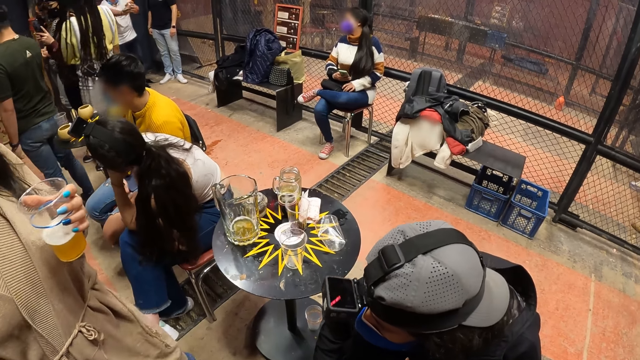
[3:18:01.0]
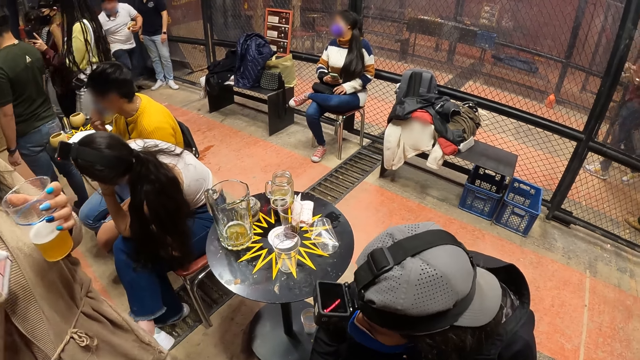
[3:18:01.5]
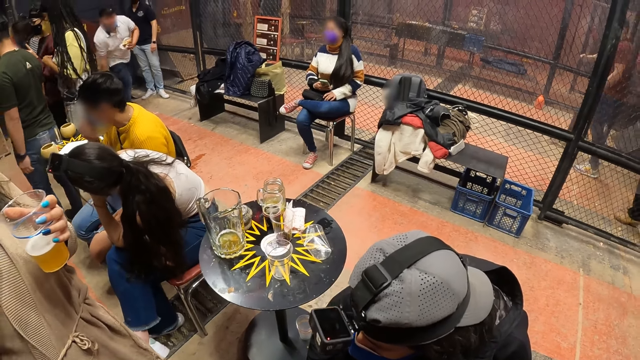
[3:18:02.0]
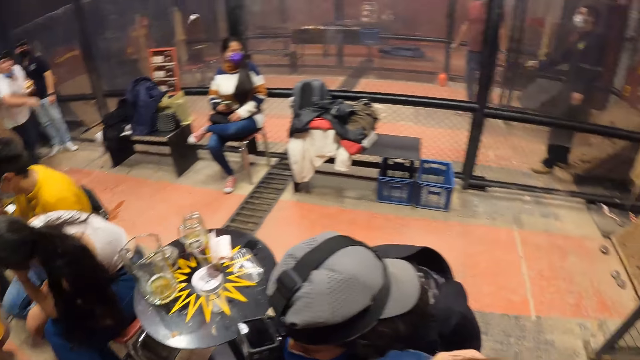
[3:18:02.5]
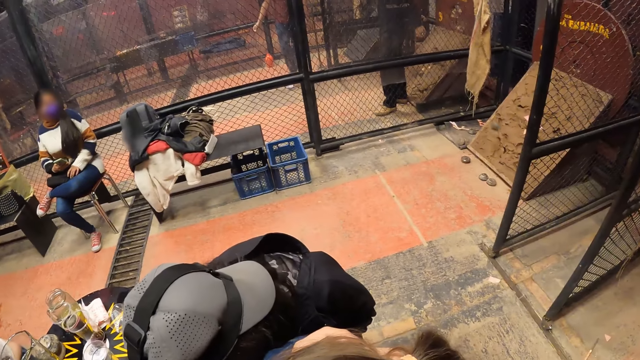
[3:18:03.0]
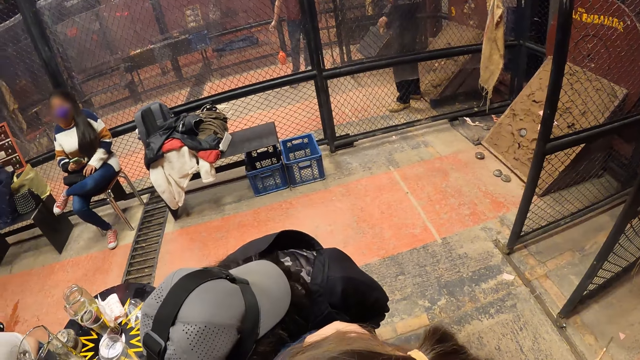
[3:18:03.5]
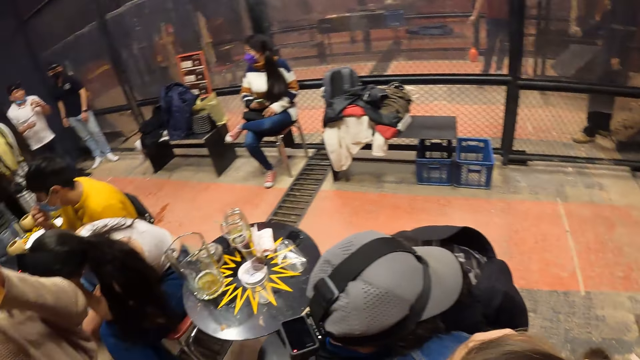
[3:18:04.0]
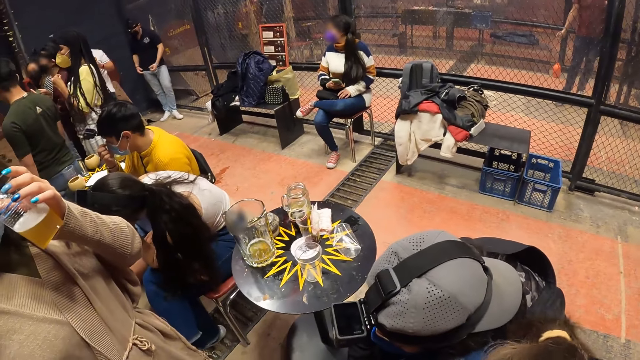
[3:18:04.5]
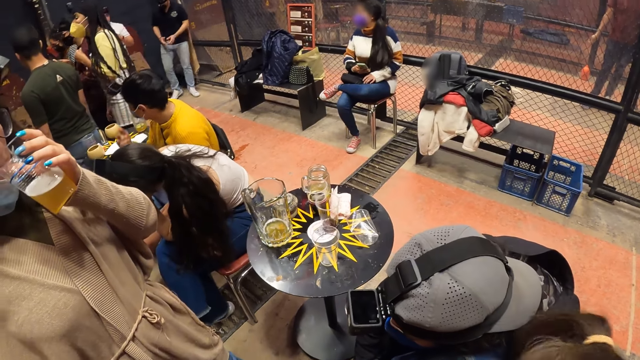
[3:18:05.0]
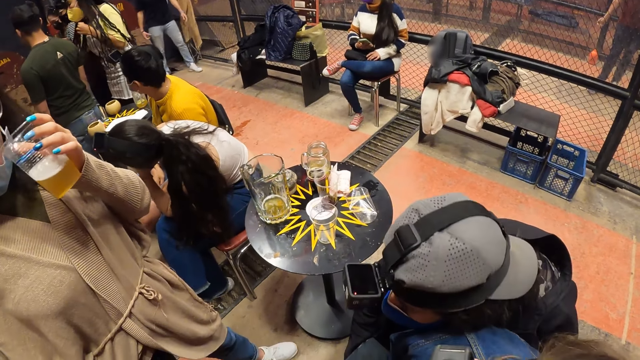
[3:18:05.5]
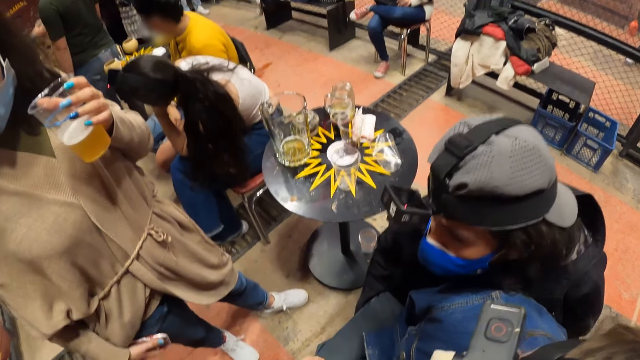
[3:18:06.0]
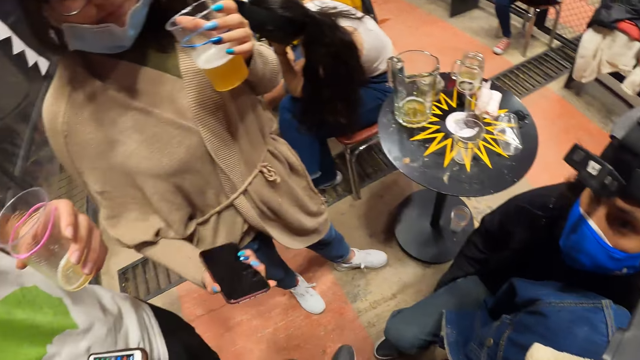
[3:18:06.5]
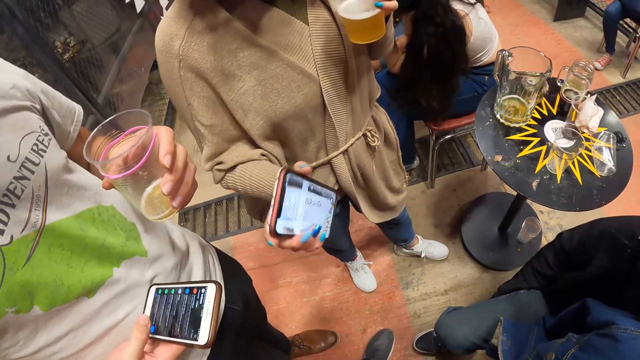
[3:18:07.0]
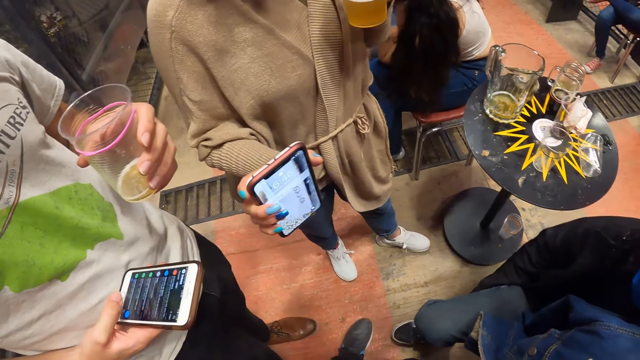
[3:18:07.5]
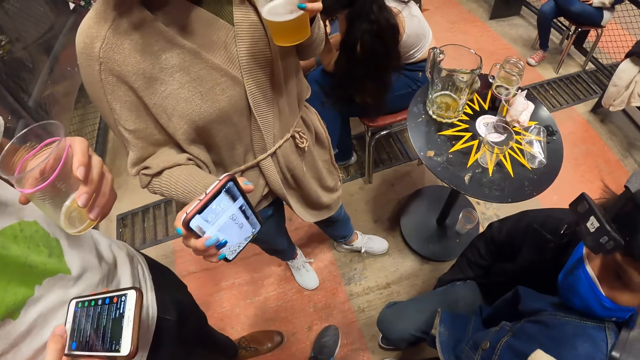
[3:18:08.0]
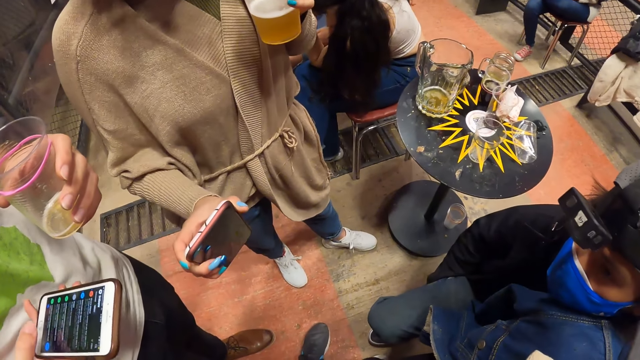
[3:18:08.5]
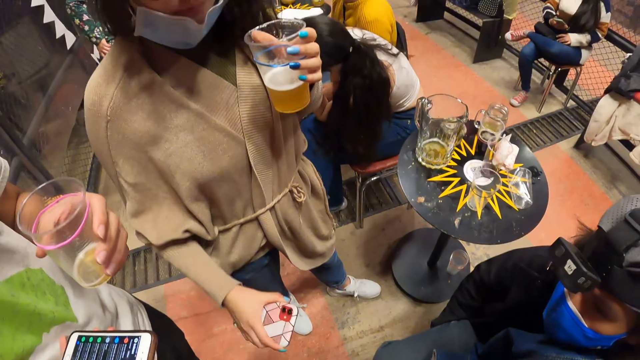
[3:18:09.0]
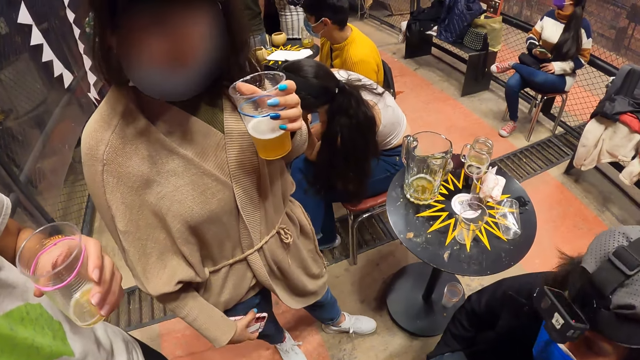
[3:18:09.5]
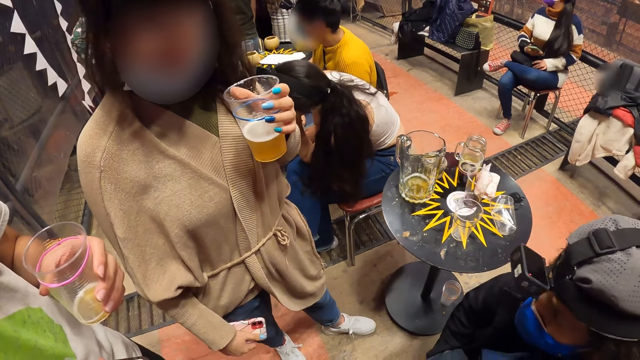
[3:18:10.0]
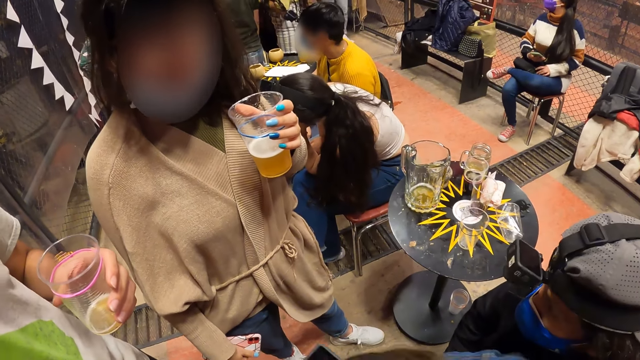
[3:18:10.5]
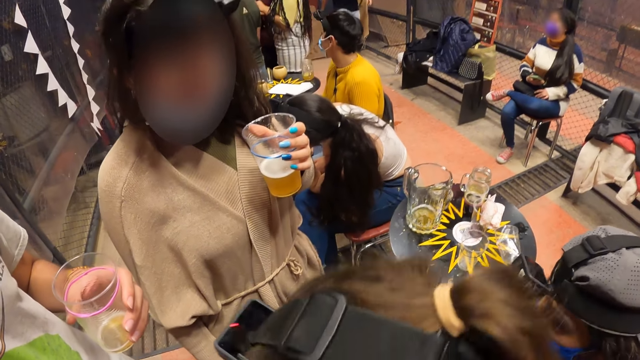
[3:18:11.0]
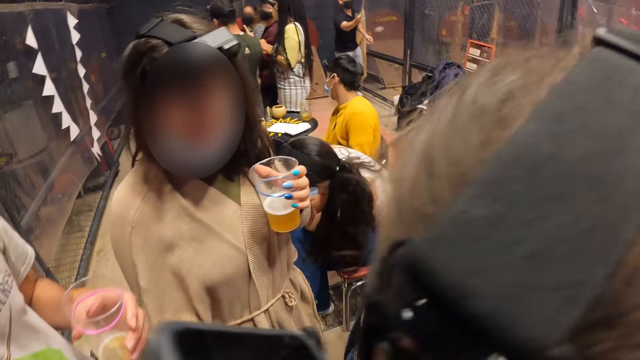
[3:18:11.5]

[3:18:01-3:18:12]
The camera wearer looks at a person's phone.

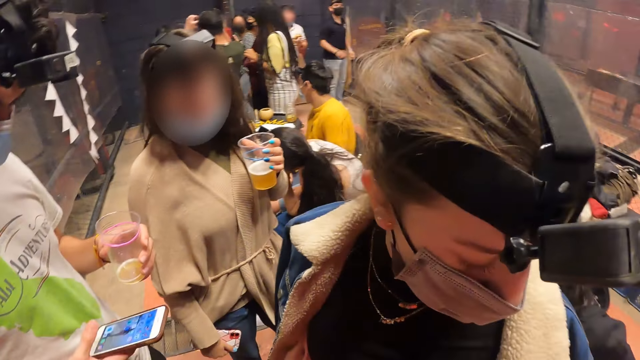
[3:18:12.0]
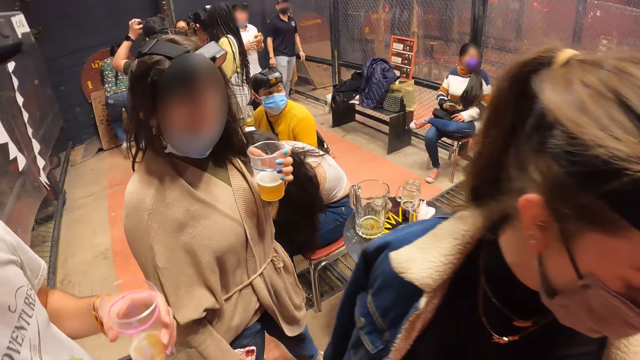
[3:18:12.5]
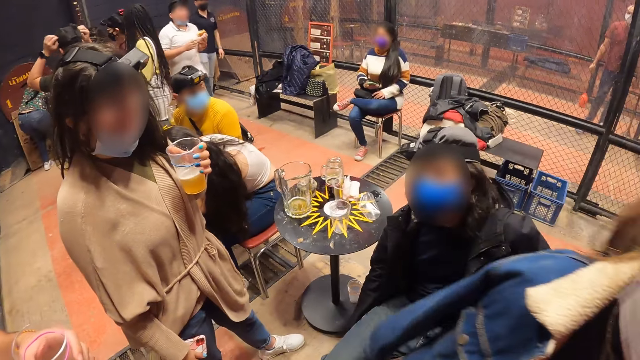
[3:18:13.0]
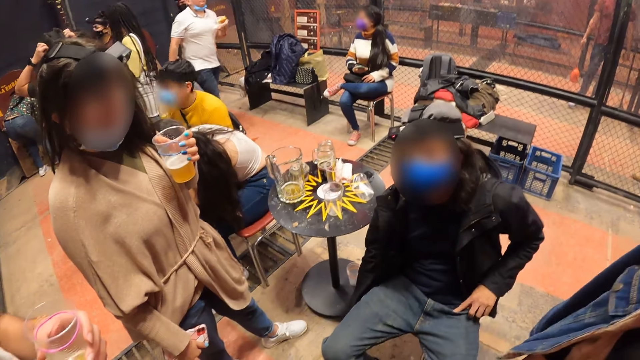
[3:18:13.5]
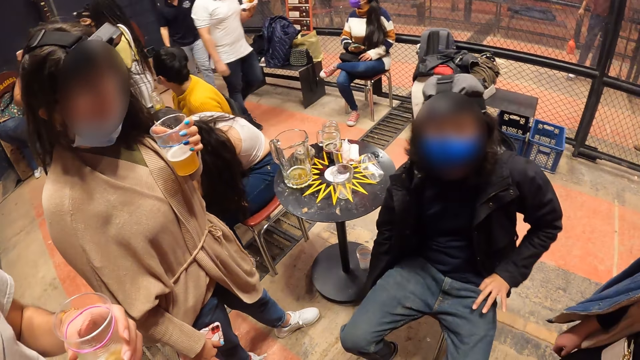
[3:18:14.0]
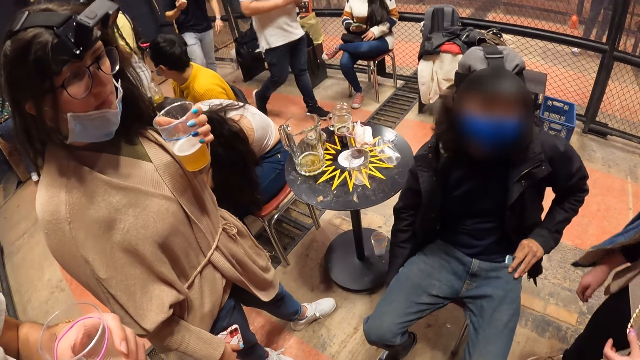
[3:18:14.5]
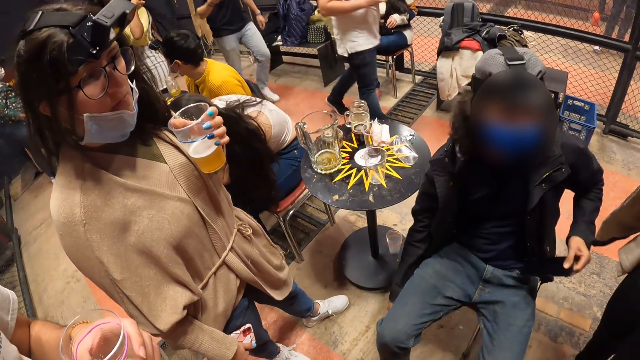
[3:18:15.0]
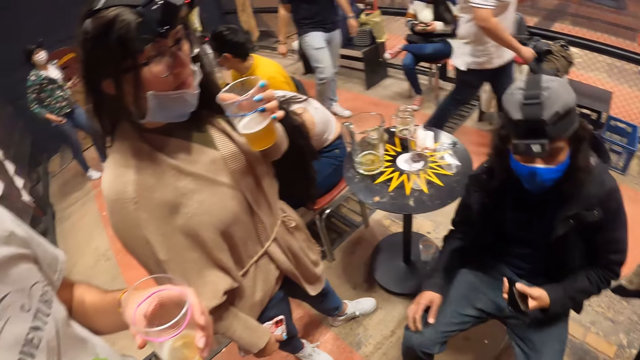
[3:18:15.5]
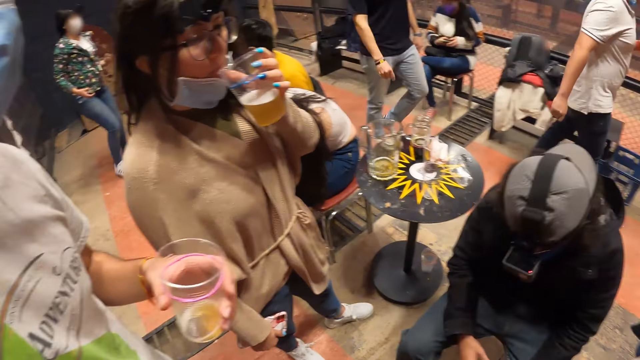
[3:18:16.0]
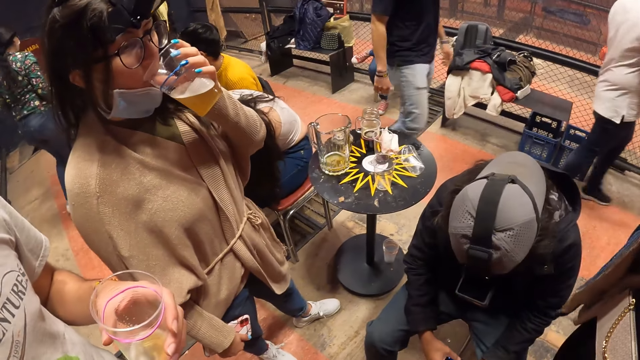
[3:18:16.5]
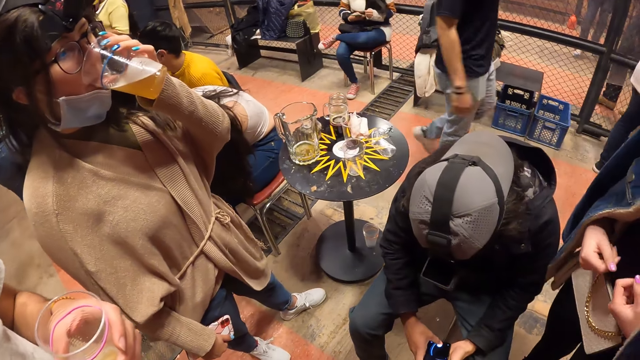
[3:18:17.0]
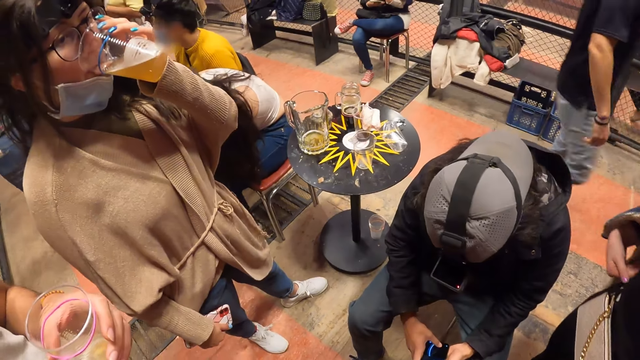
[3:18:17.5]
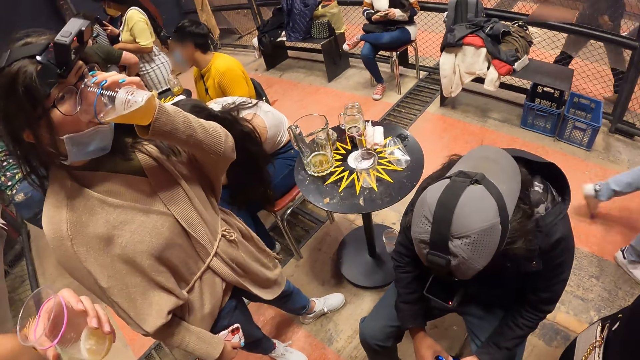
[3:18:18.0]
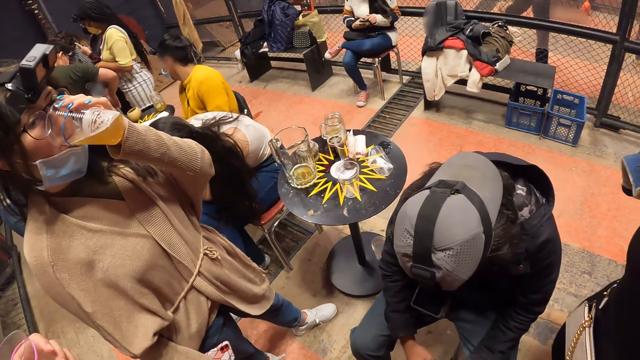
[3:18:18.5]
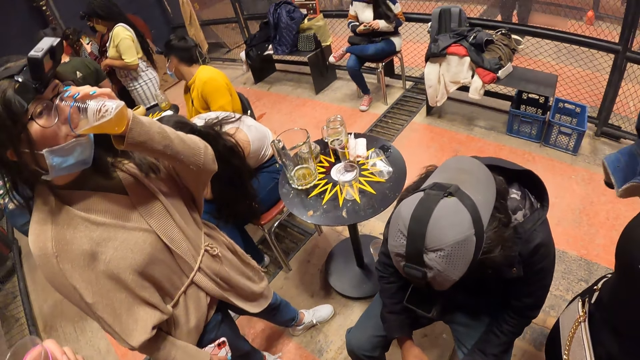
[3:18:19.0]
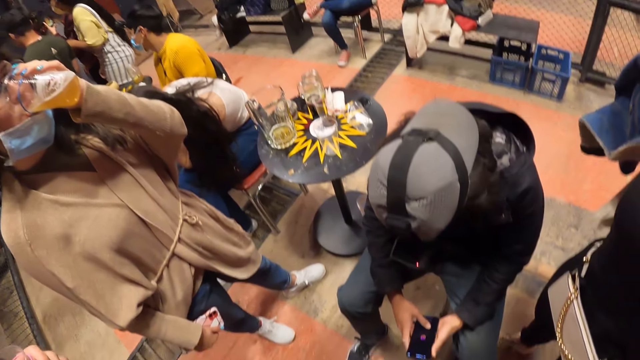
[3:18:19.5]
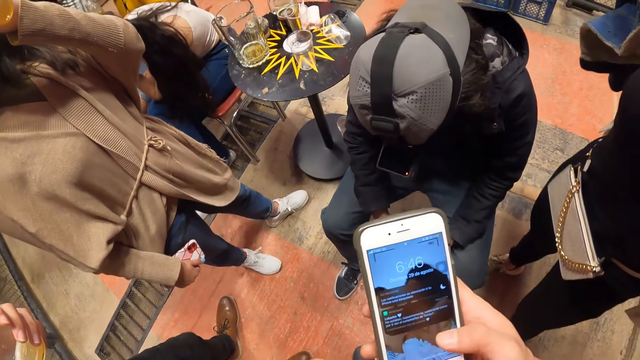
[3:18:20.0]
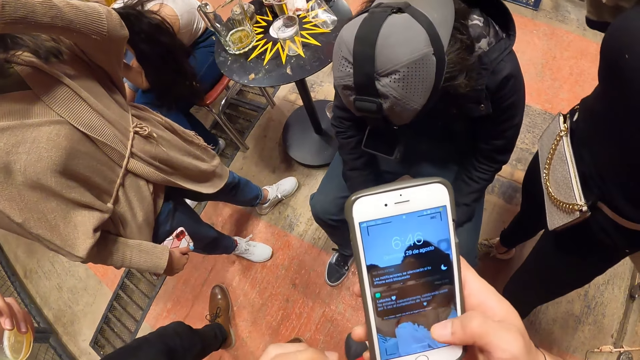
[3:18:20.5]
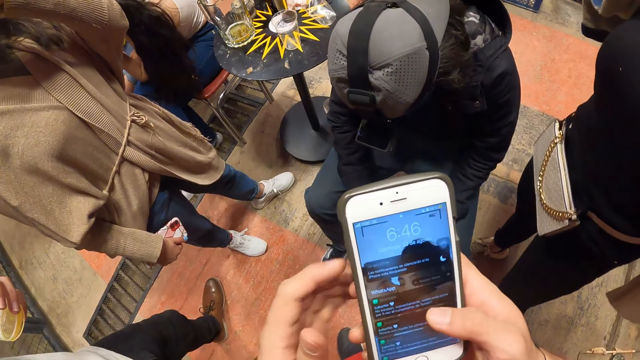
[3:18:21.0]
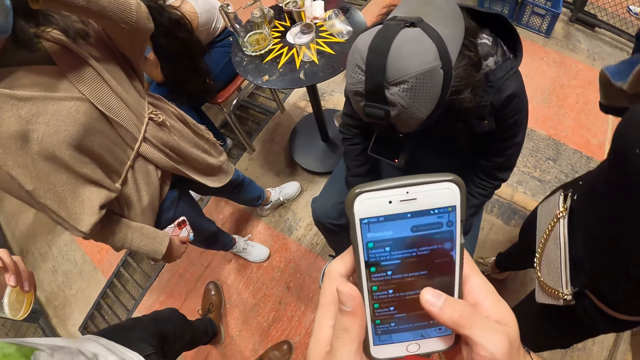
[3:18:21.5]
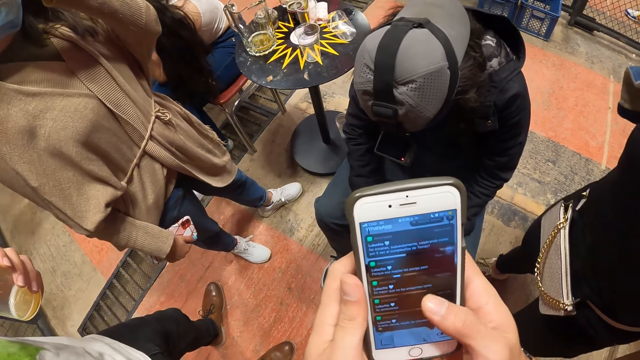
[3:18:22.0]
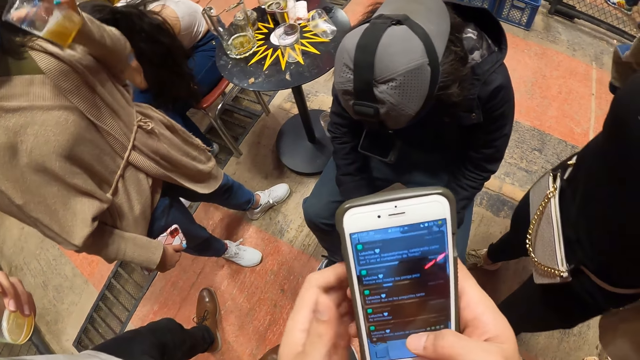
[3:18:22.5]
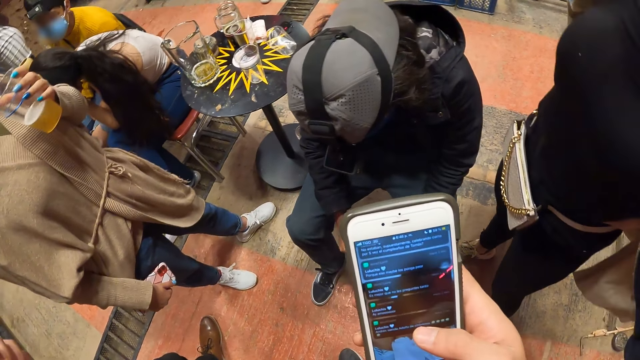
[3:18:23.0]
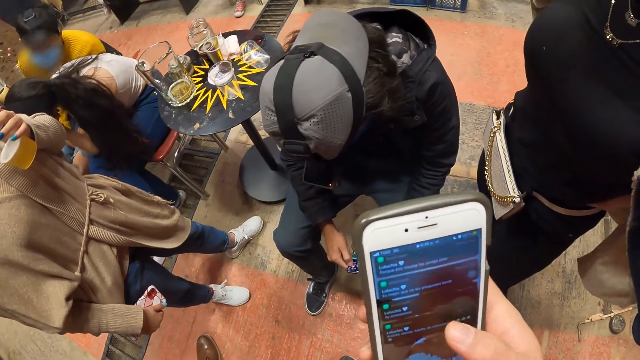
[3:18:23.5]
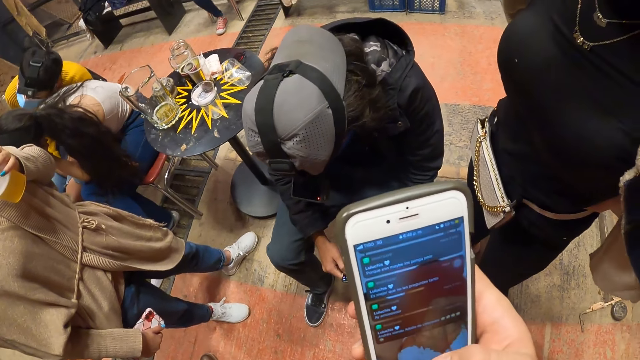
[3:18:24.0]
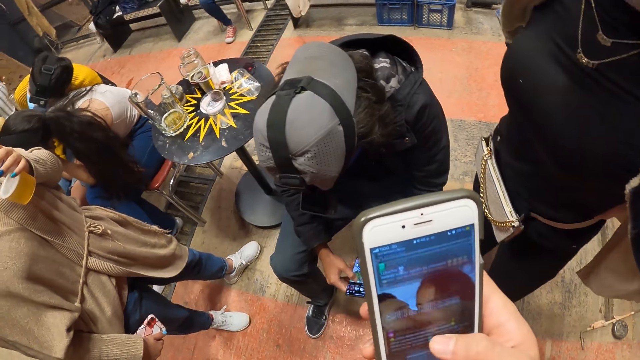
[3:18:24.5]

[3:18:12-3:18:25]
A man brings out a phone from a trouser pocket with his left hand. Another man operates the phone in his left hand with his right hand. The other man holds the phone. A woman drinks from the glass cup in her left hand. Another woman adjusts her jacket with both hands. The camera wearer operates a phone in his right hand. He scrolls the phone and holds the phone with both hands.
